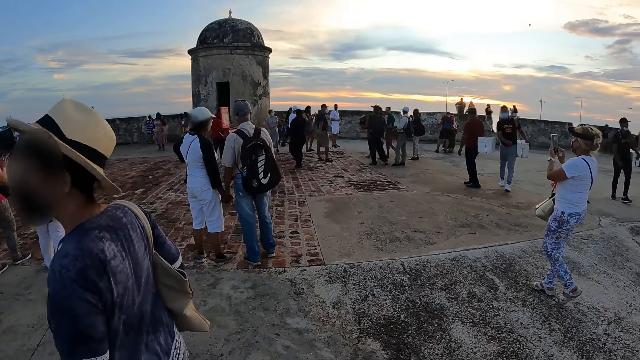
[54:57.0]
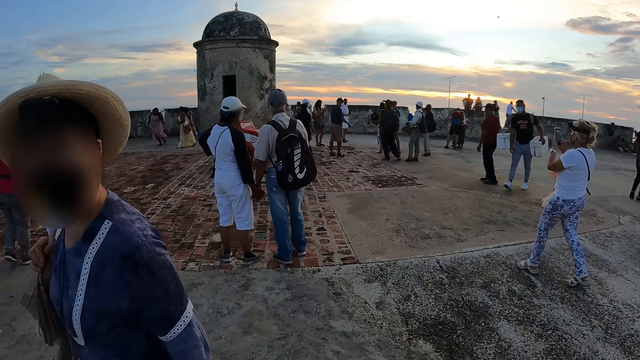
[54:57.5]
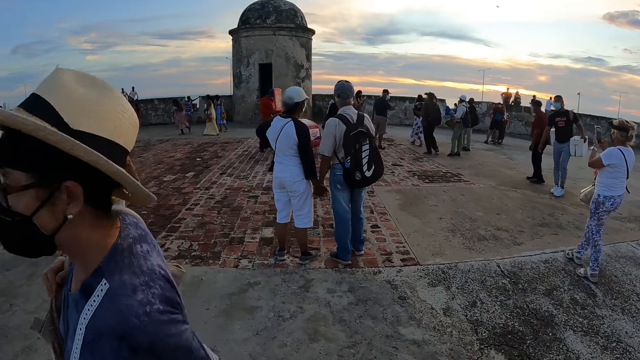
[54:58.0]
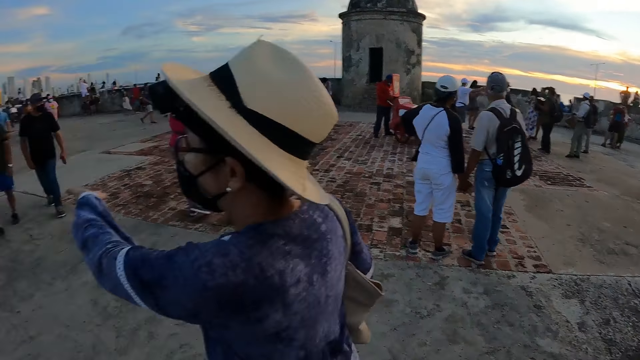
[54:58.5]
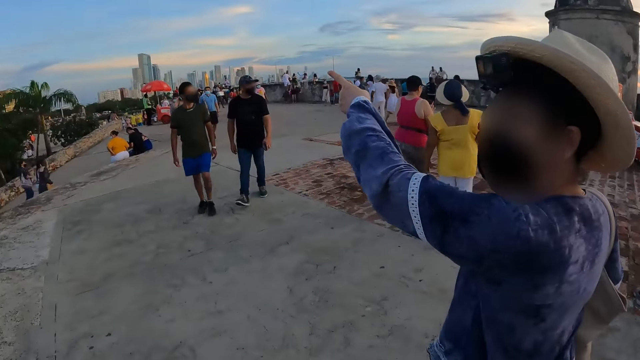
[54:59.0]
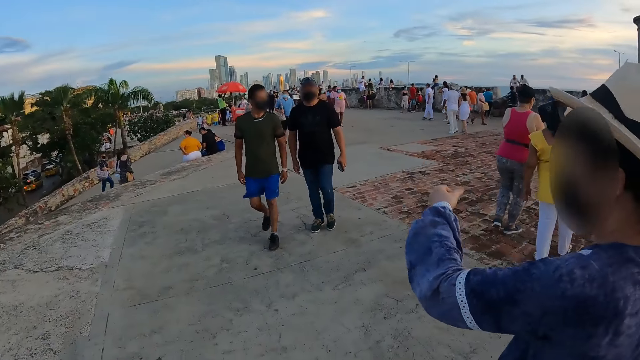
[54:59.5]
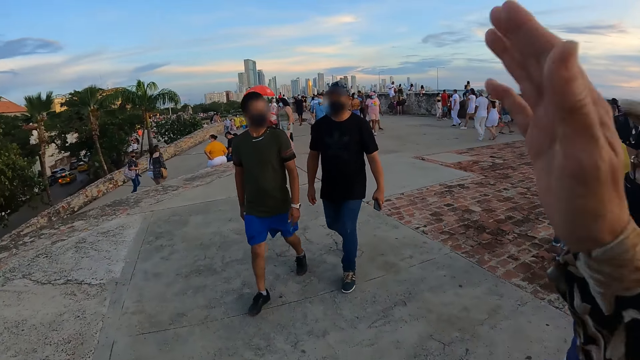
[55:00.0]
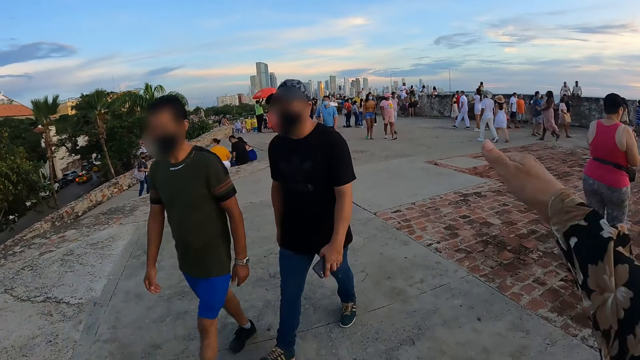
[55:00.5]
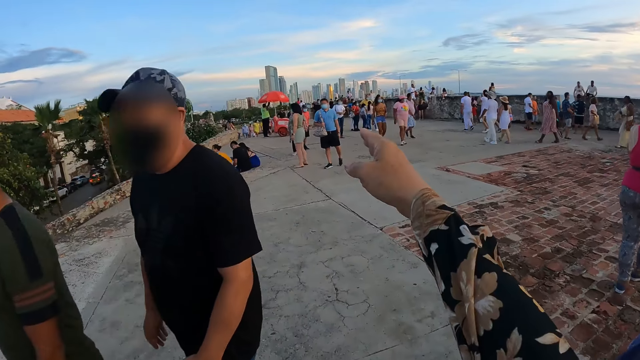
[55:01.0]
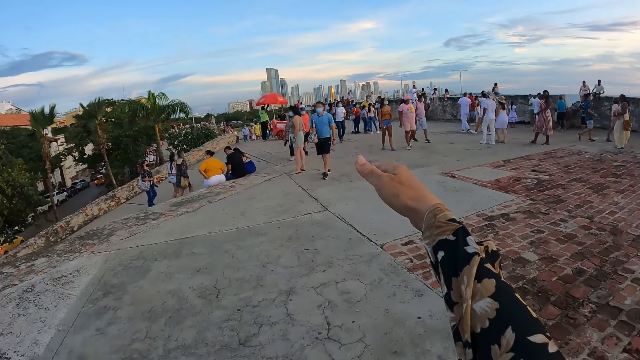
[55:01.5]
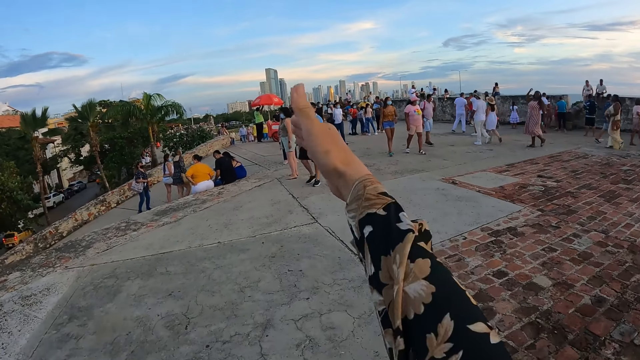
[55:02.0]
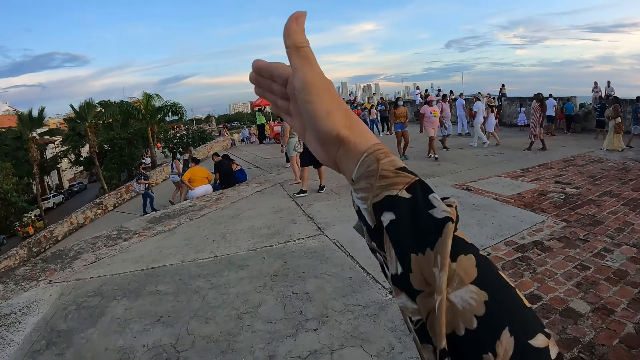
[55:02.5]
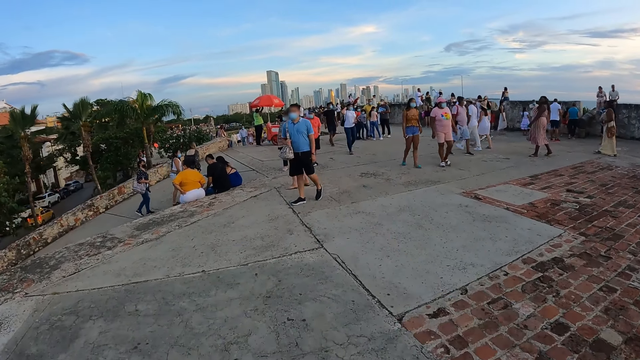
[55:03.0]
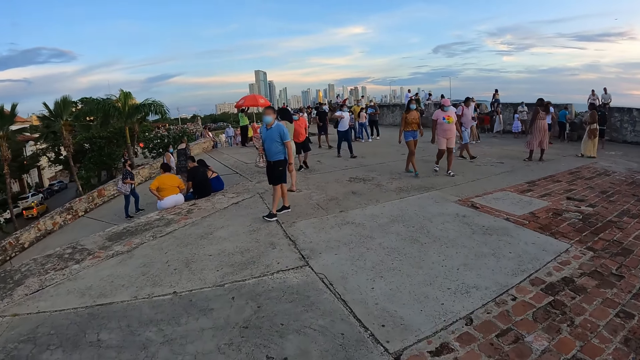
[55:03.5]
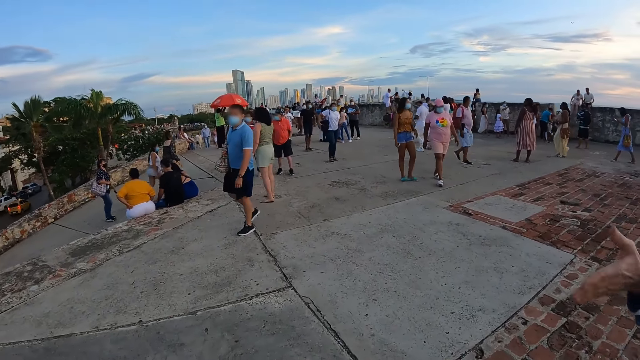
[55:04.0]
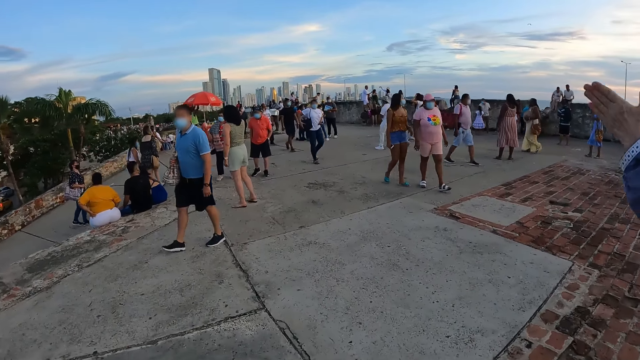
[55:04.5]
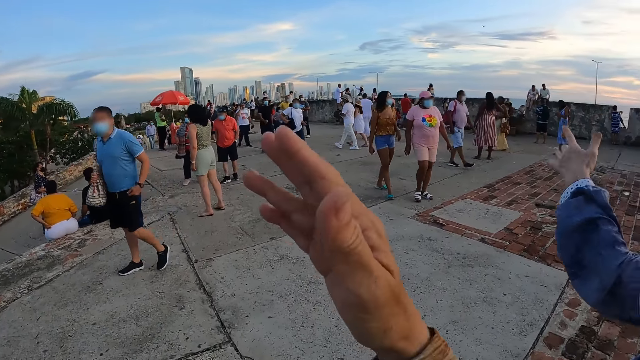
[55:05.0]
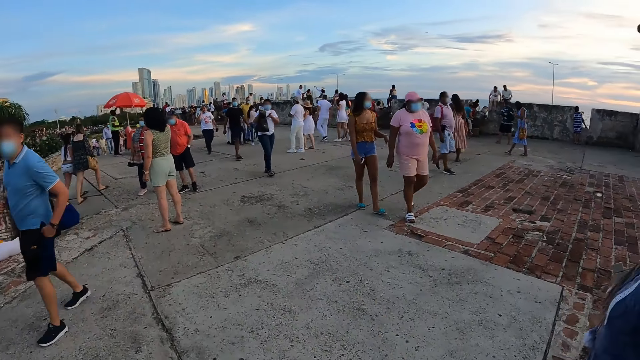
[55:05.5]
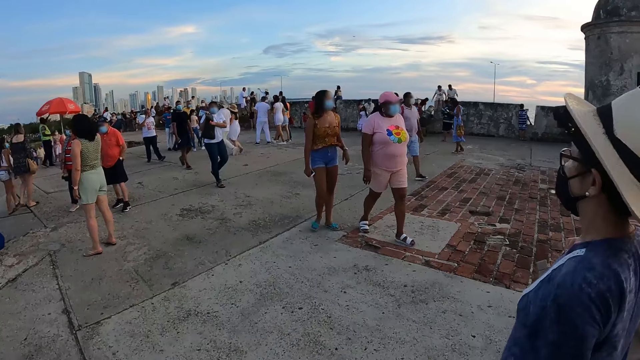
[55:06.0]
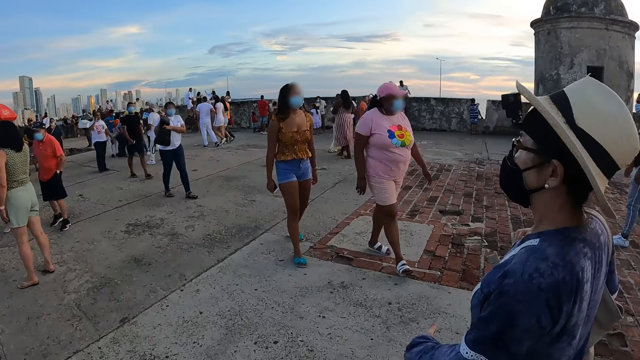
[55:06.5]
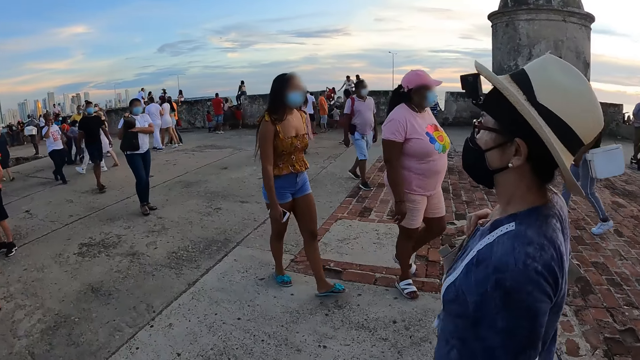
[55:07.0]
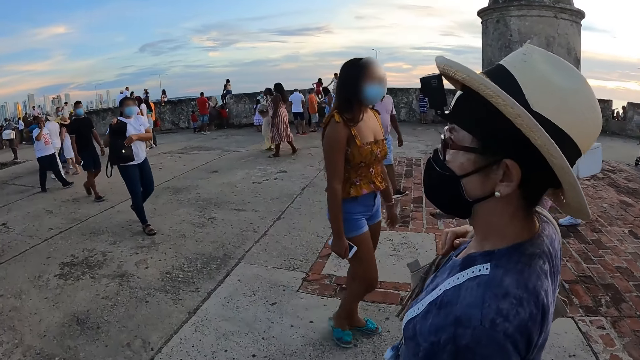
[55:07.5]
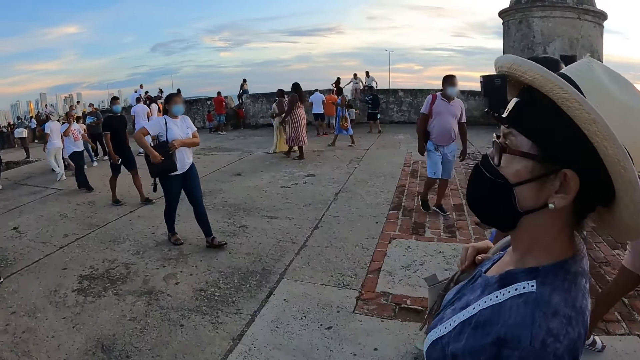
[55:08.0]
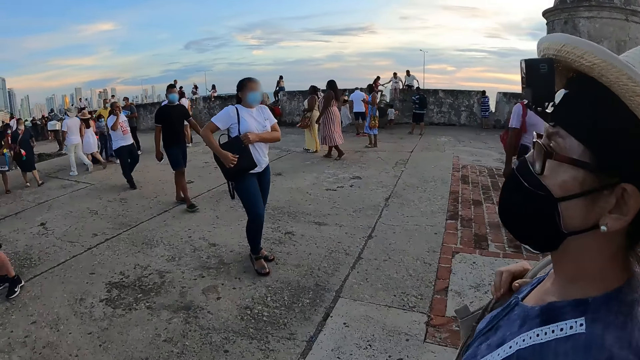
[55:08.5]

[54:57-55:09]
The camera wearer interacts with the woman. The woman points a finger. The camera wearer sways the right hand. They walk on the pavements. The woman sways a hand. The camera wearer walks on the pavements.

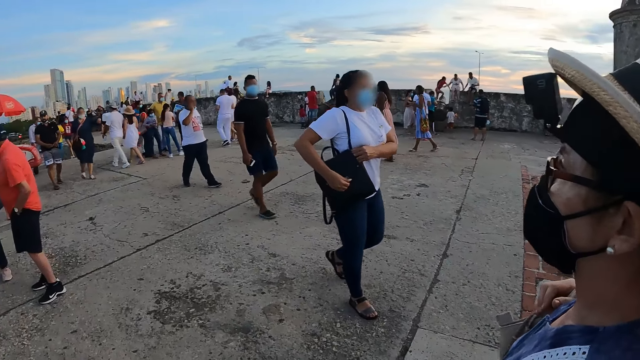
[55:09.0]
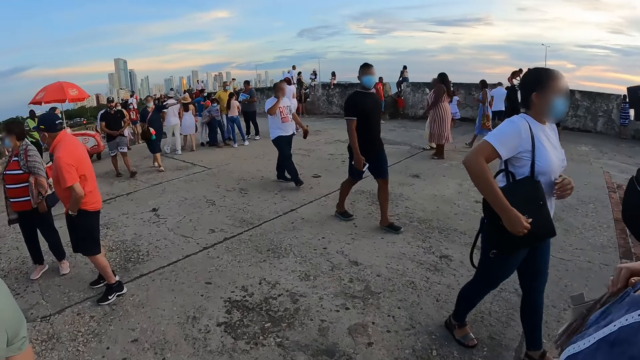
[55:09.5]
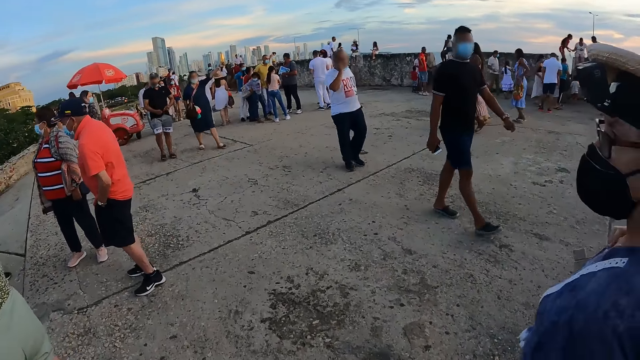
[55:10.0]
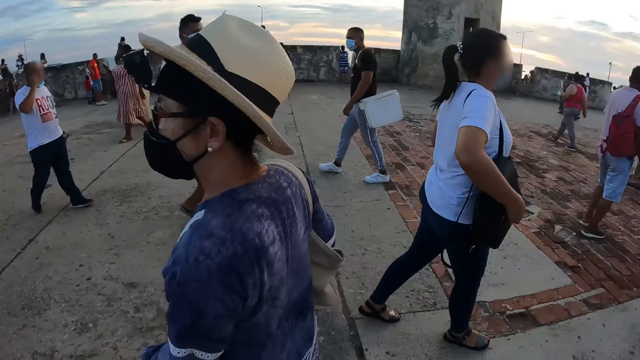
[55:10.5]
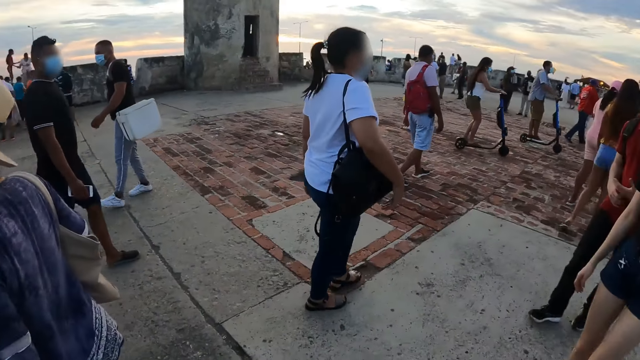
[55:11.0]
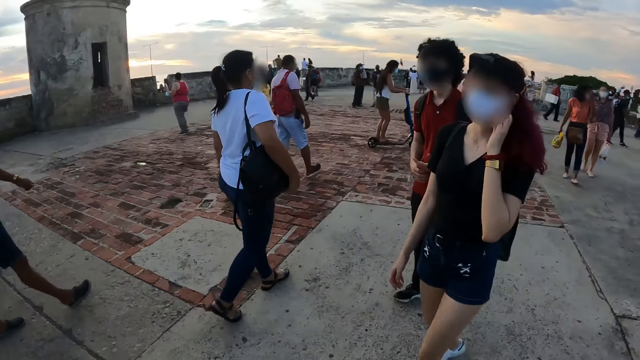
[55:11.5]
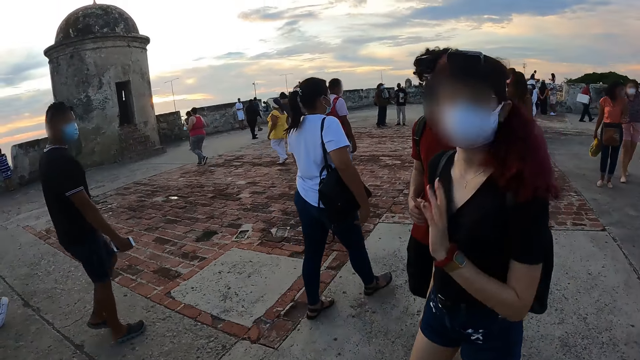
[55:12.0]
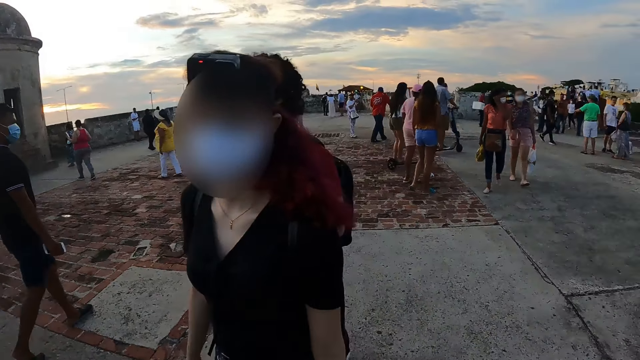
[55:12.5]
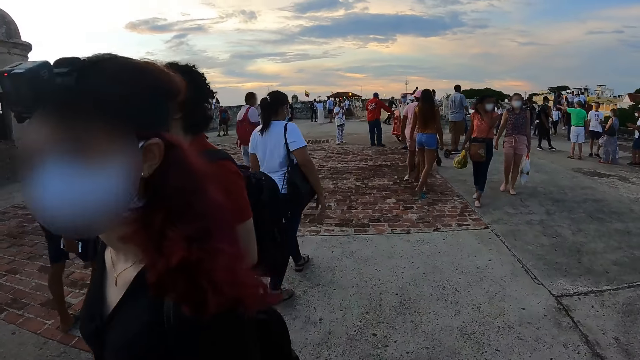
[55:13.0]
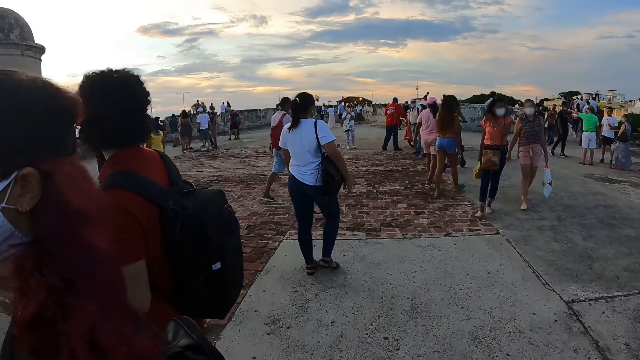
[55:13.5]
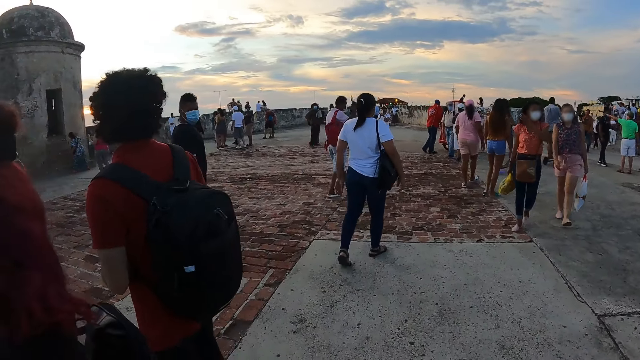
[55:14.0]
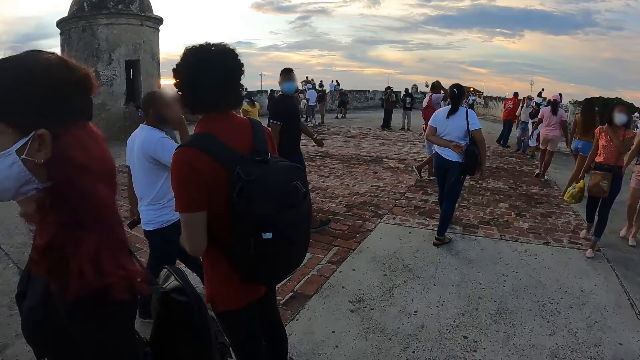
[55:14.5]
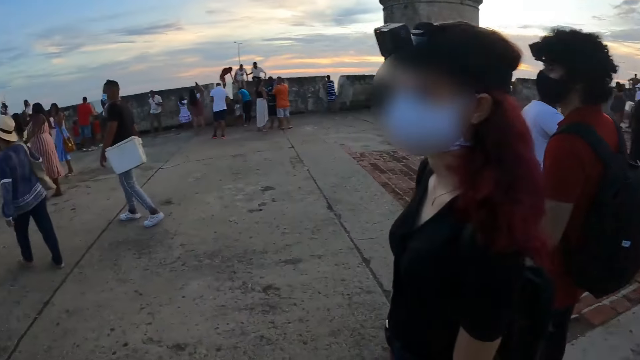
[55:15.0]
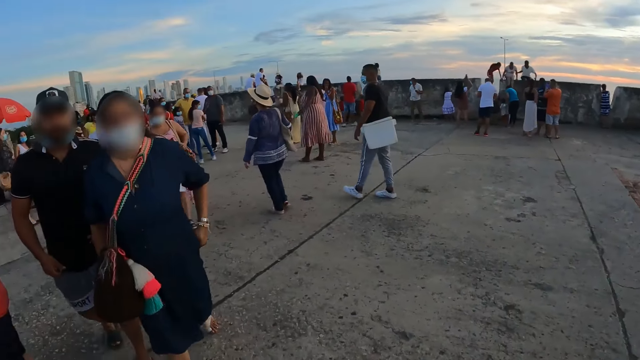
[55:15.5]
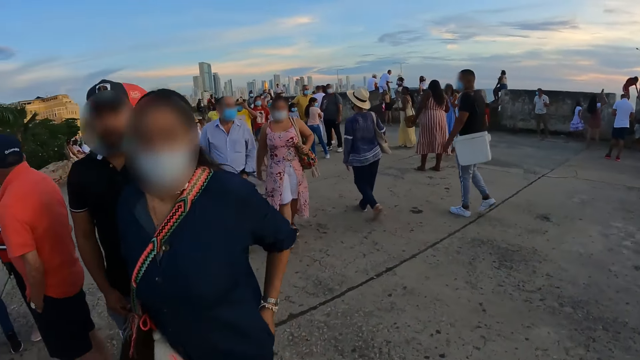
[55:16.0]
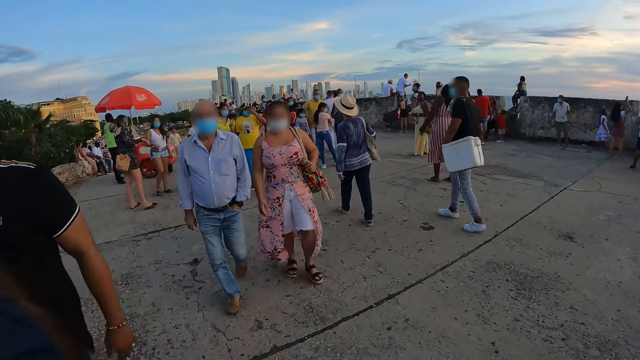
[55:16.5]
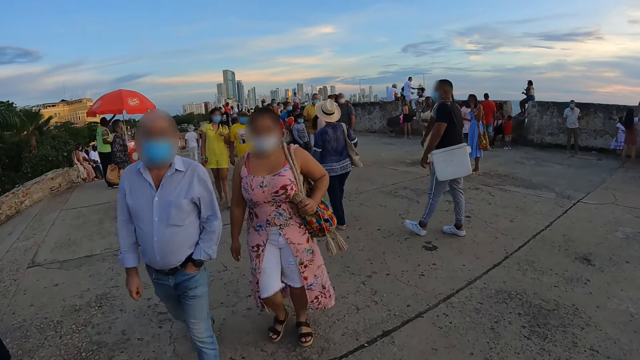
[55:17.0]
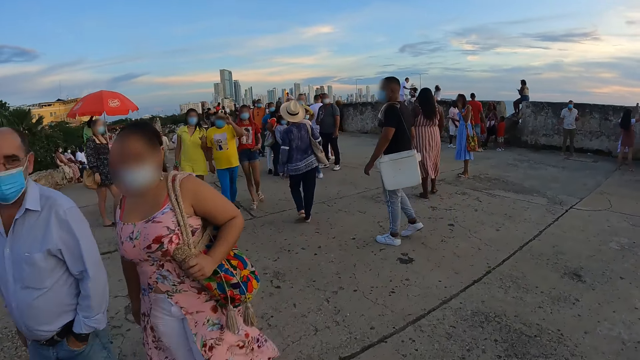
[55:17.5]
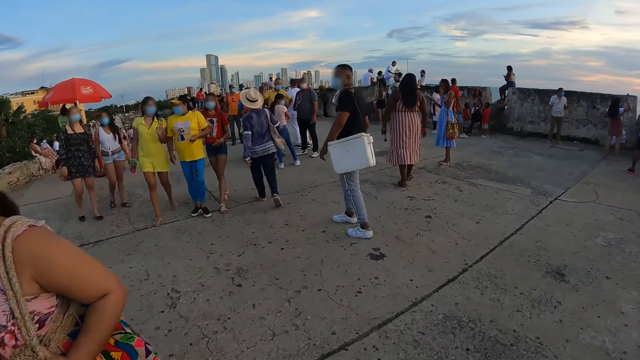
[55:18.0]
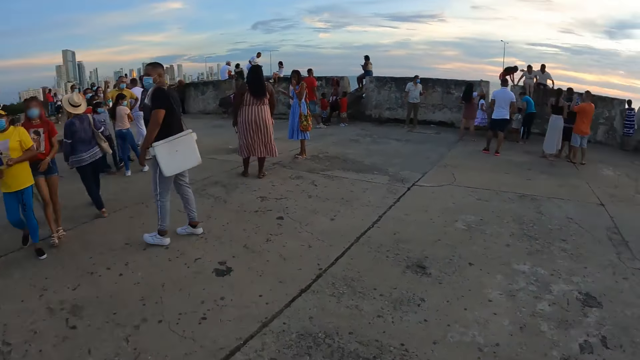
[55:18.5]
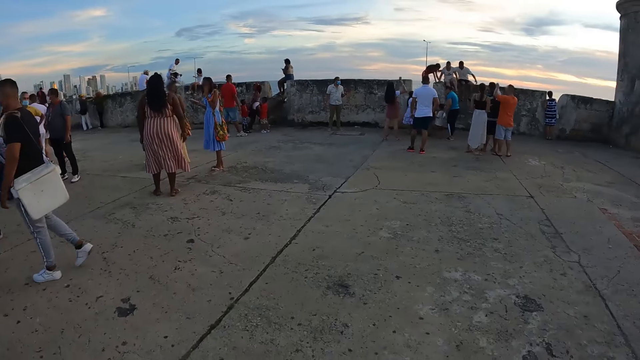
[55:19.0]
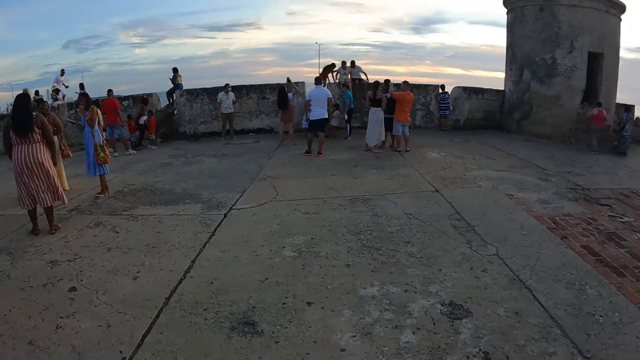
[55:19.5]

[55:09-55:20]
The woman touches her face with her left hand. The camera wearer turns around. They walk on the pavements.
